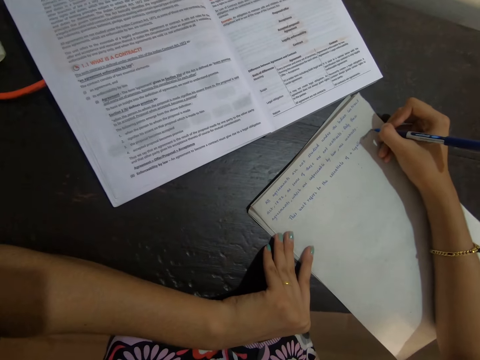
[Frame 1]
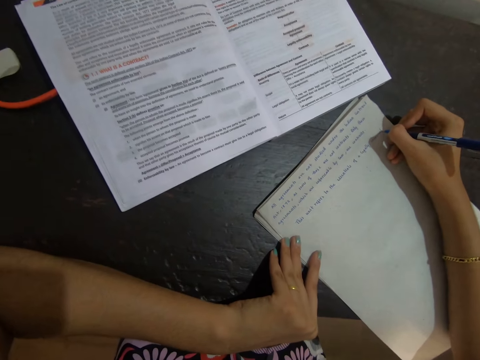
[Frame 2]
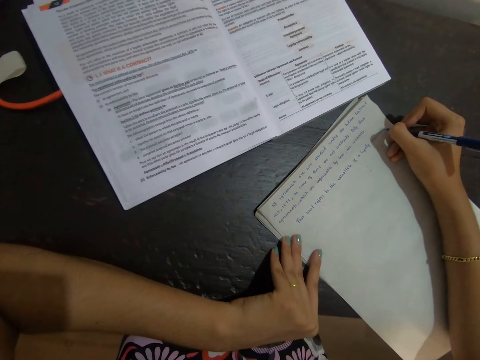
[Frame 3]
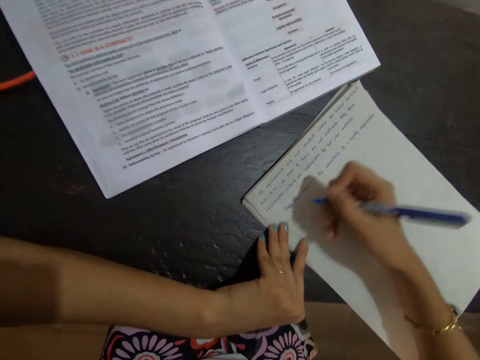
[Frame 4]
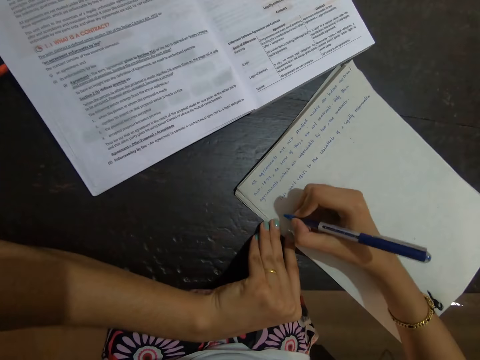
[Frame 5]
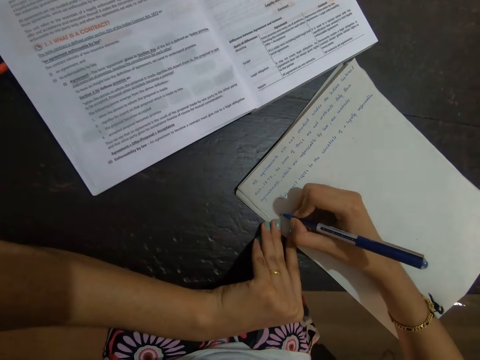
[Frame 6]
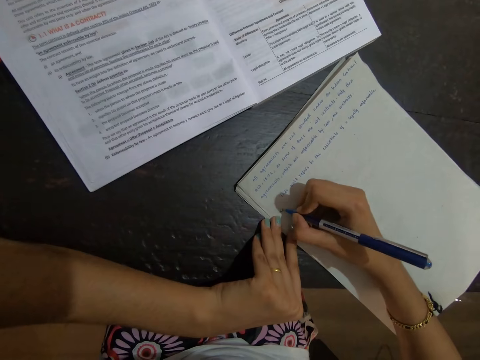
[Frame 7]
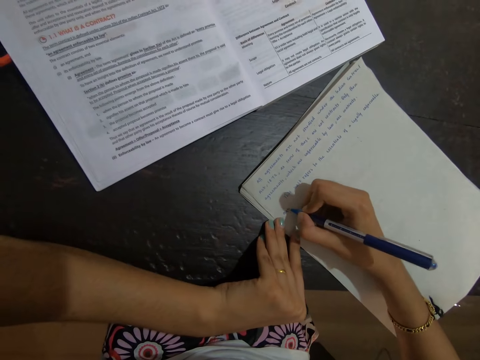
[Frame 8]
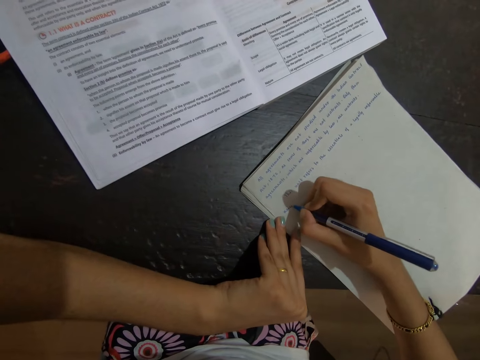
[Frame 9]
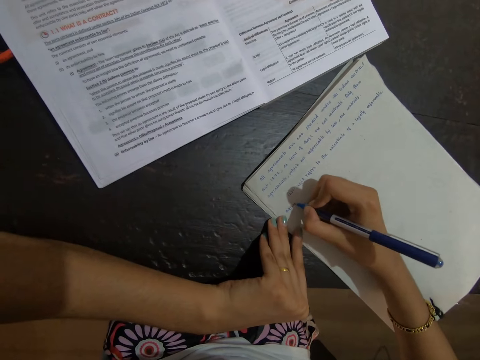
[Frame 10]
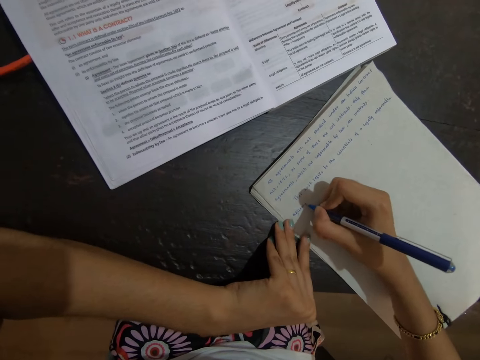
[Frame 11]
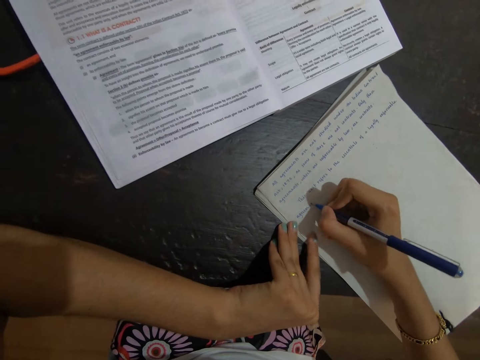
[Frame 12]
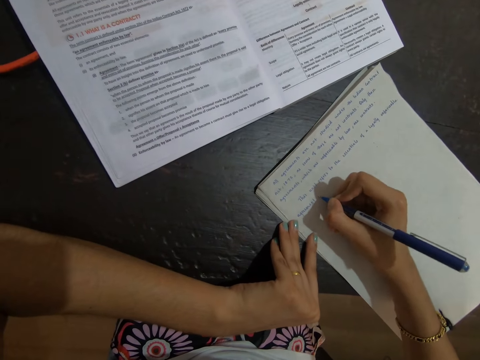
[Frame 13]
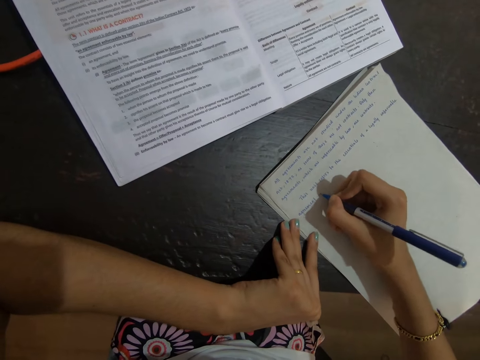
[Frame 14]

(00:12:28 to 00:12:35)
The camera wearer moves the hand with the pen on the paper. They write on the paper.

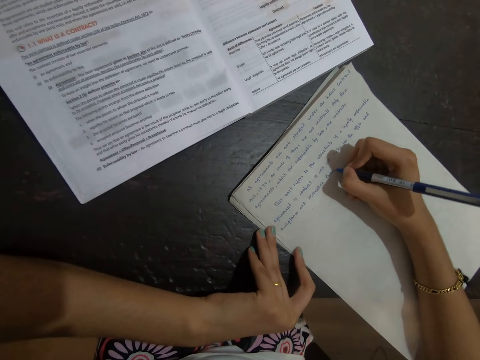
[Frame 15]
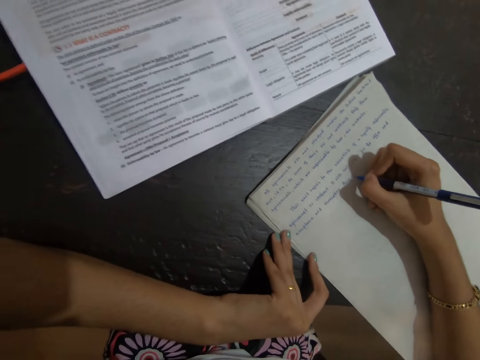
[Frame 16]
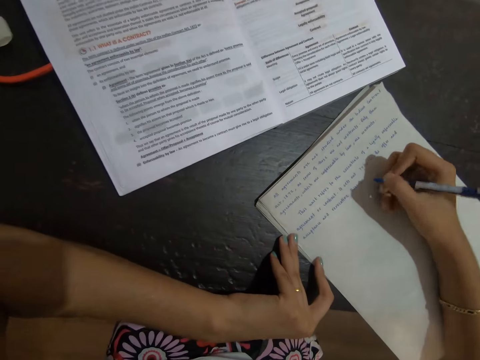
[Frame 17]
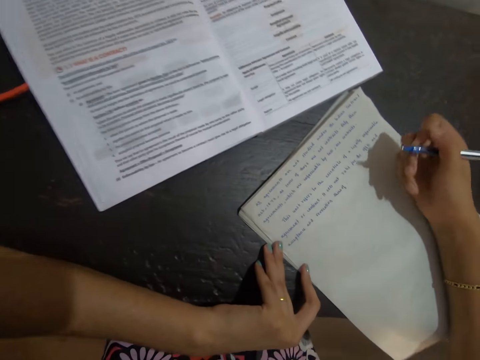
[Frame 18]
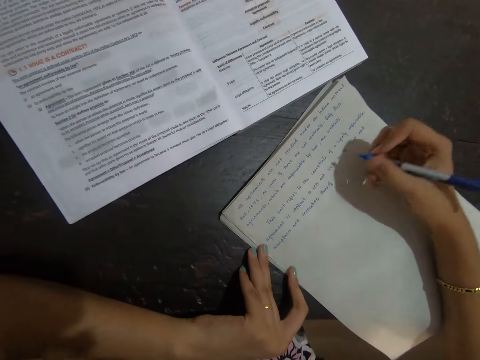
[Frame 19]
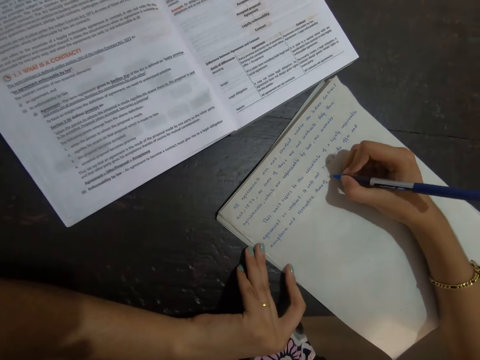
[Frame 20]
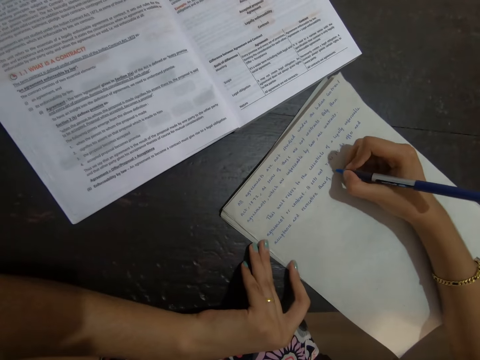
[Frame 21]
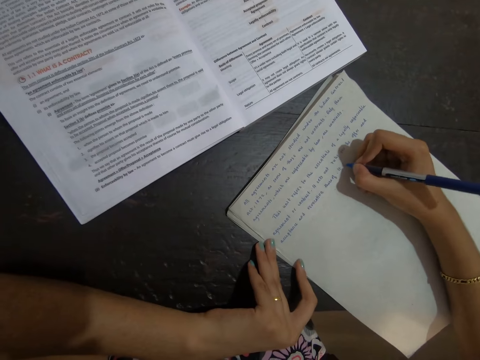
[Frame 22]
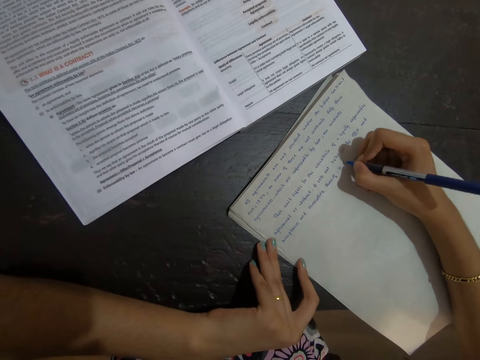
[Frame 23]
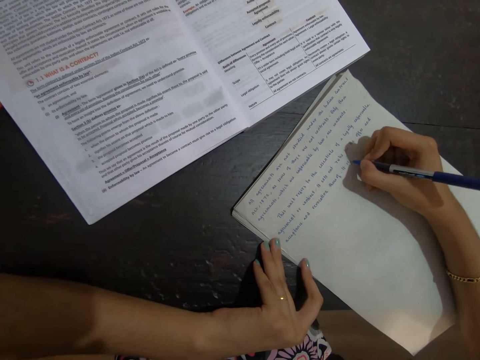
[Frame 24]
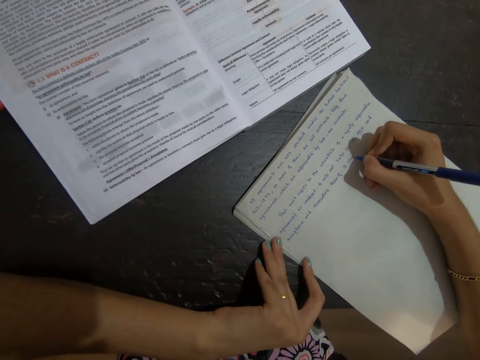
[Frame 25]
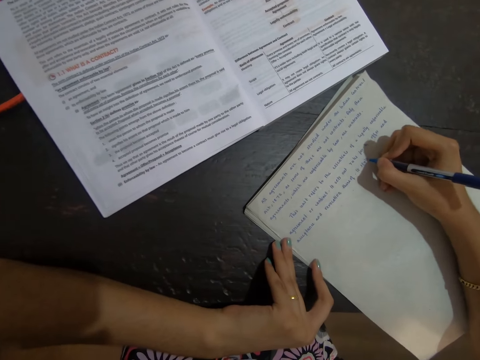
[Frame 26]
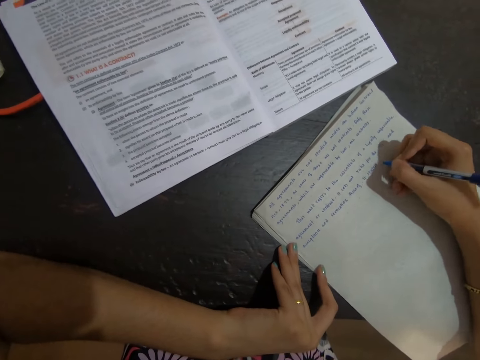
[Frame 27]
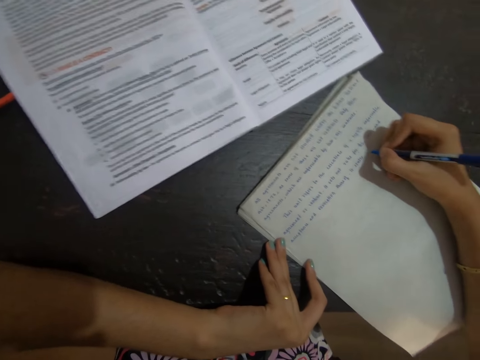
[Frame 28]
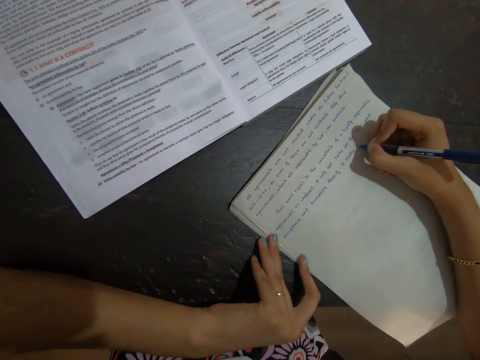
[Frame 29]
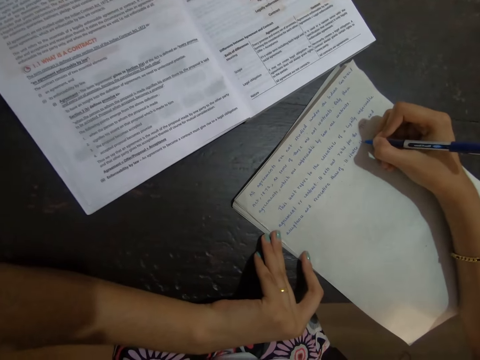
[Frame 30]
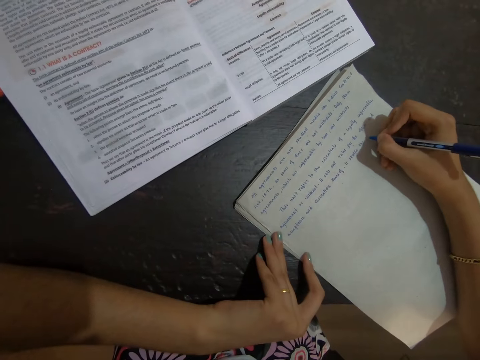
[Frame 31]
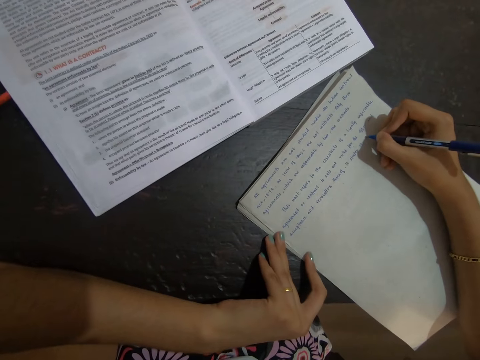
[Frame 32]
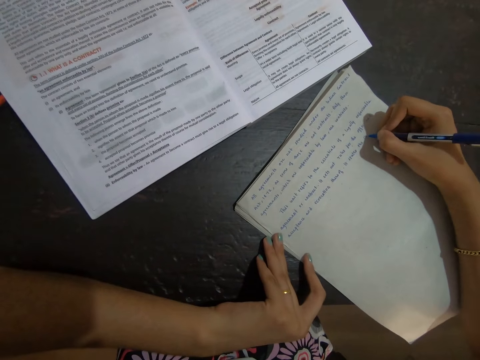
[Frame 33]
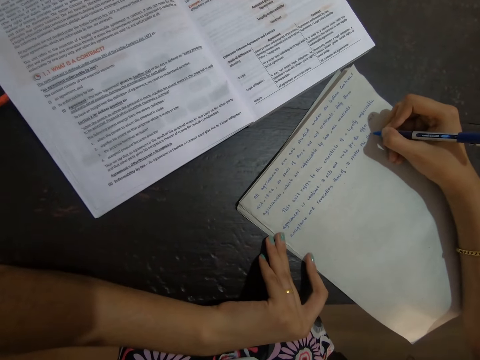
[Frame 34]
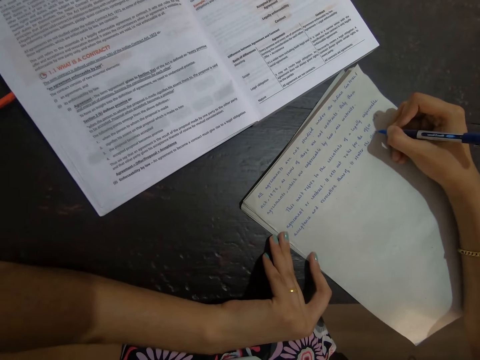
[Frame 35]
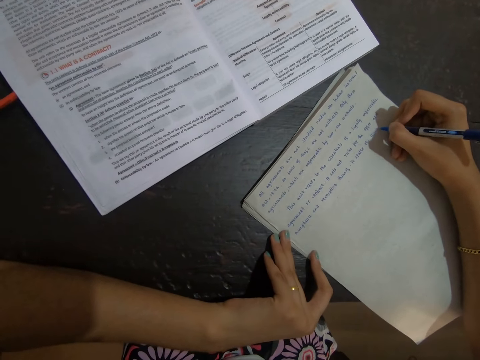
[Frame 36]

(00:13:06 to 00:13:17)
The camera wearer moves the hand with the pen. They write on the paper.

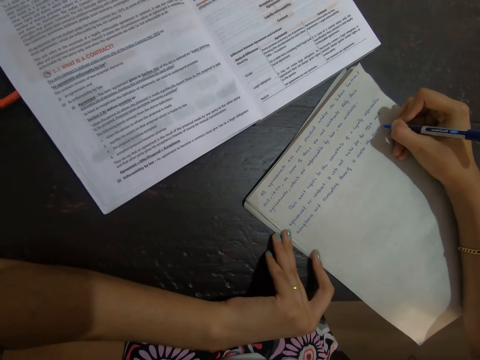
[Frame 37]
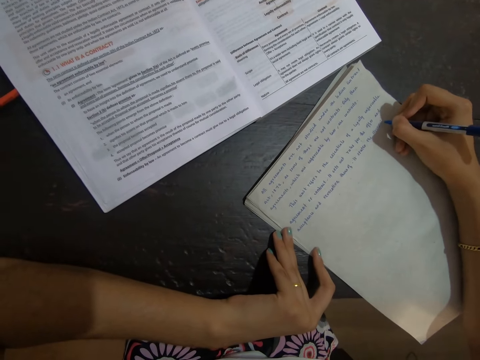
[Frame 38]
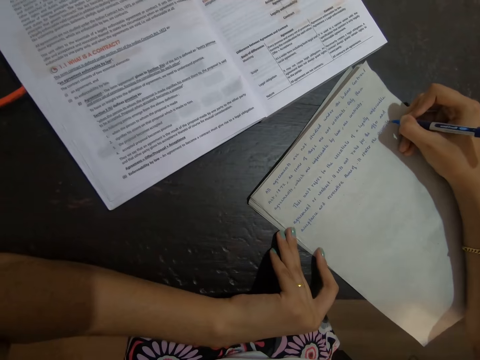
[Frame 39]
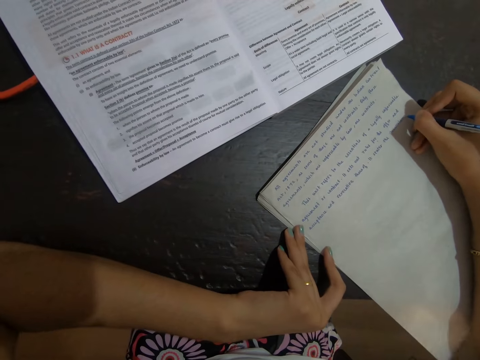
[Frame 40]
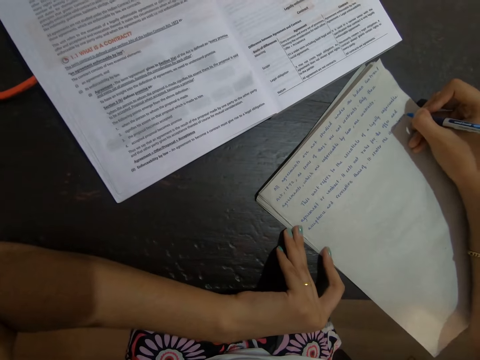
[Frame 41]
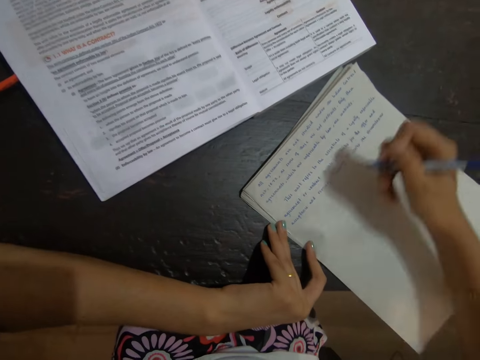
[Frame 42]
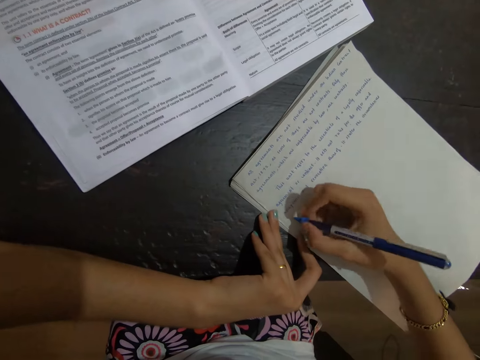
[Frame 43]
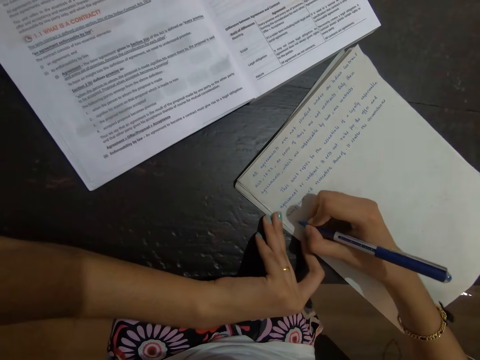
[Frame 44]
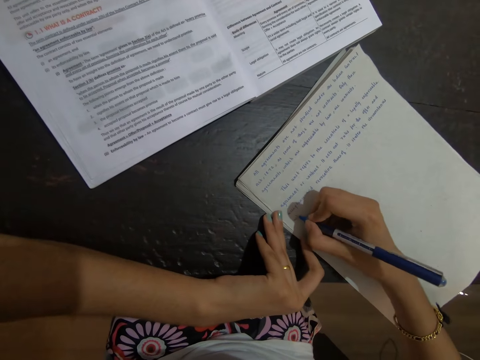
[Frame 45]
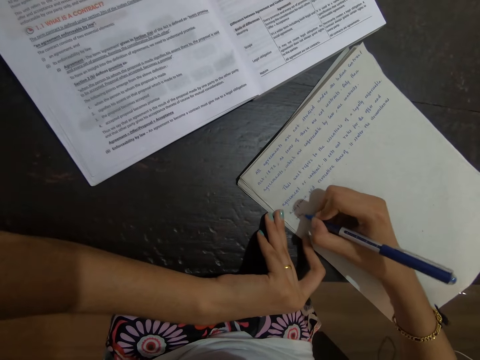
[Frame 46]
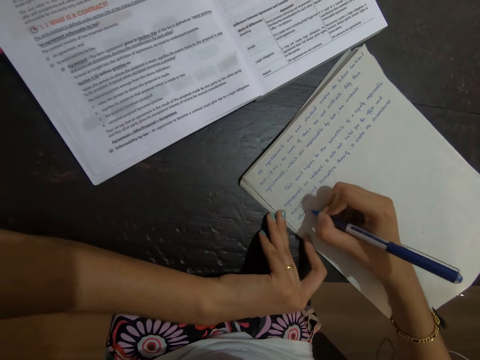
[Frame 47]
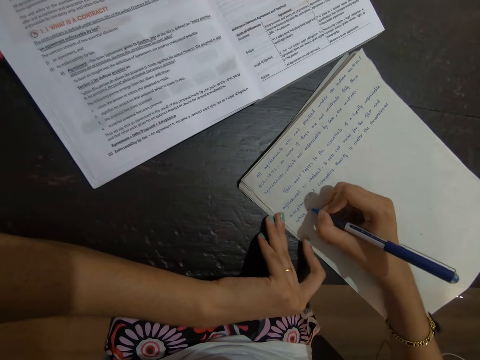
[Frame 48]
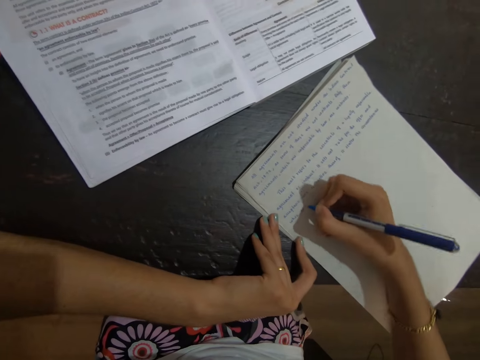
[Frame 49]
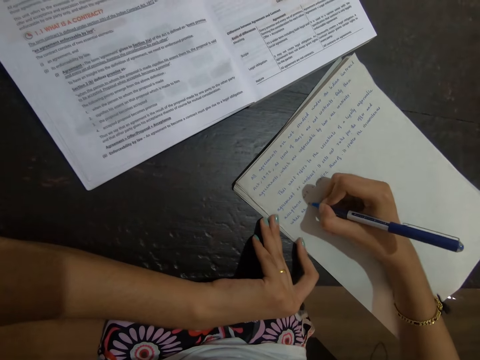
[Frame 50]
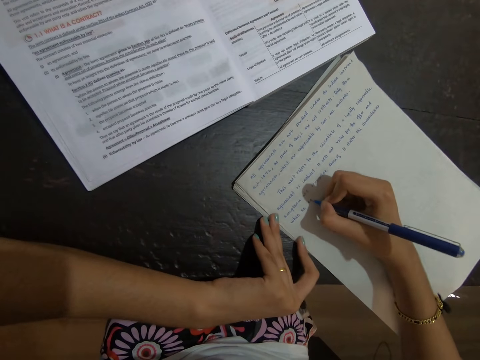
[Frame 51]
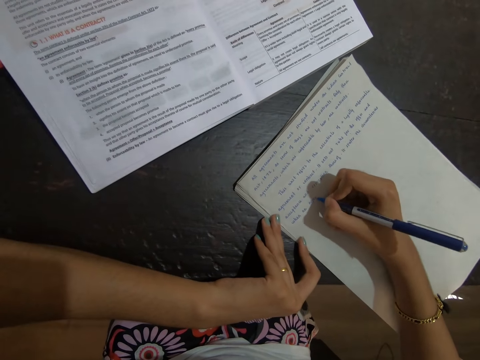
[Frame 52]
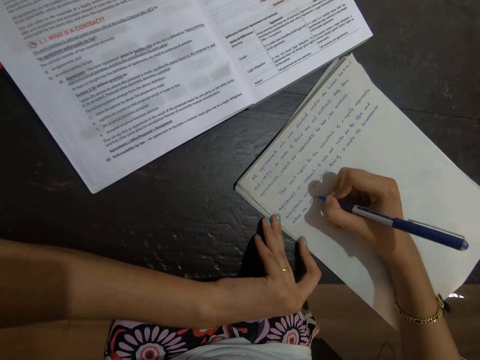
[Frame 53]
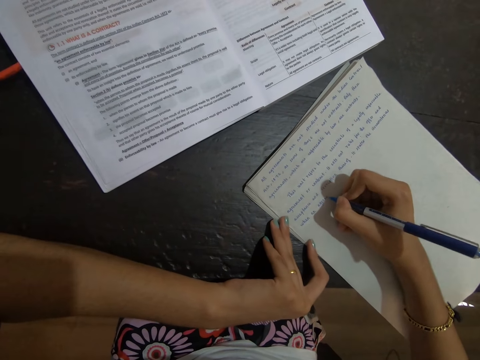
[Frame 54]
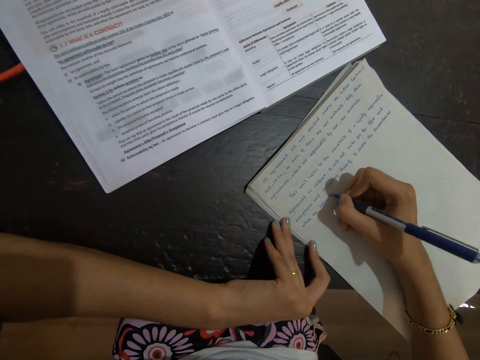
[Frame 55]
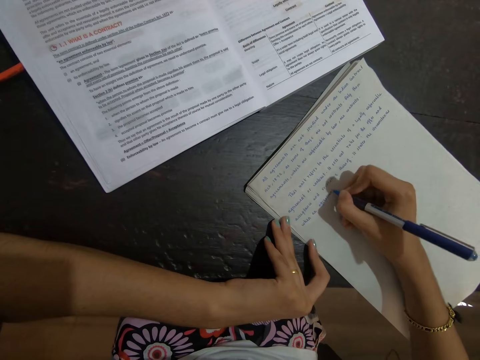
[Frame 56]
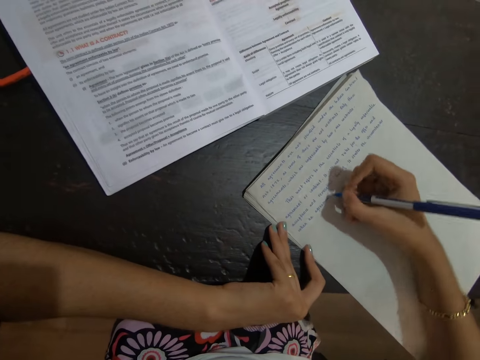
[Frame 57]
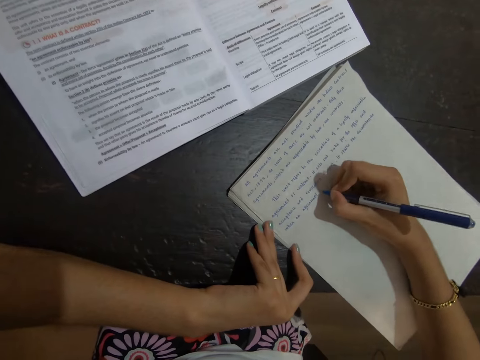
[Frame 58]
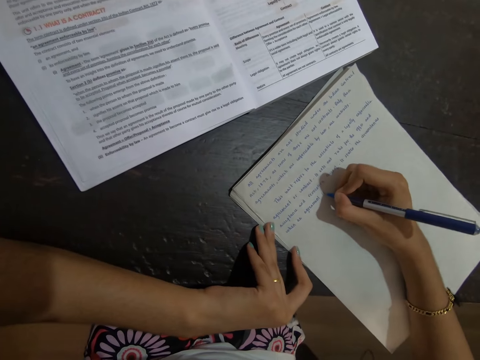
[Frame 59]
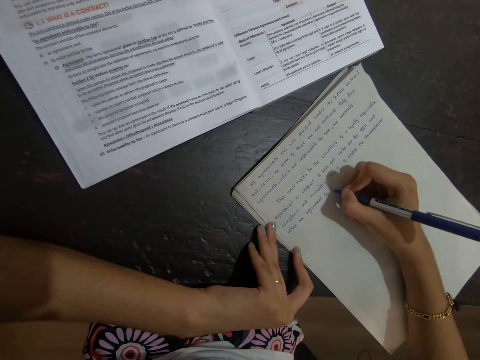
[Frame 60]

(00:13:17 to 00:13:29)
The camera wearer moves the hand with the pen. They write on the paper.
